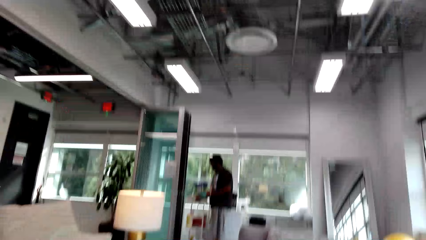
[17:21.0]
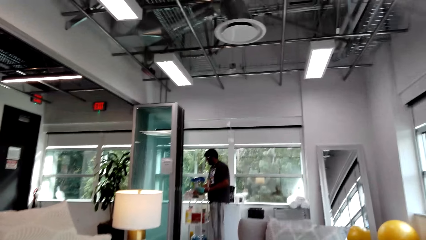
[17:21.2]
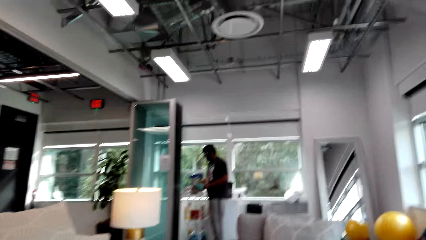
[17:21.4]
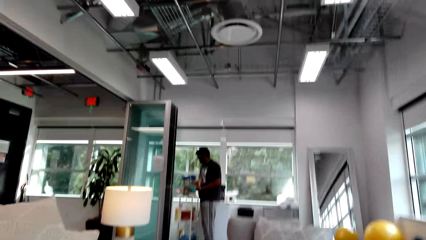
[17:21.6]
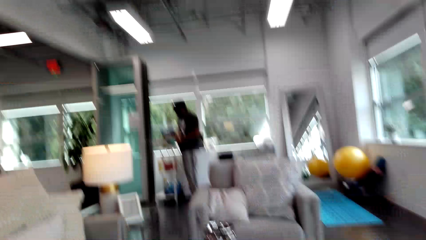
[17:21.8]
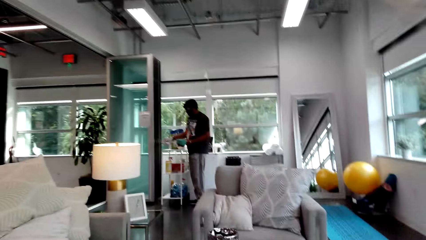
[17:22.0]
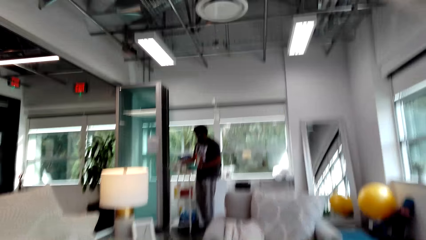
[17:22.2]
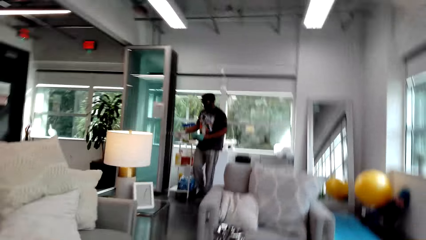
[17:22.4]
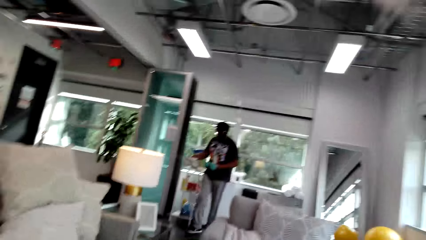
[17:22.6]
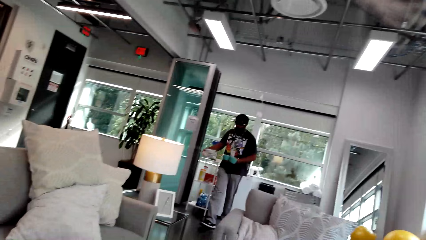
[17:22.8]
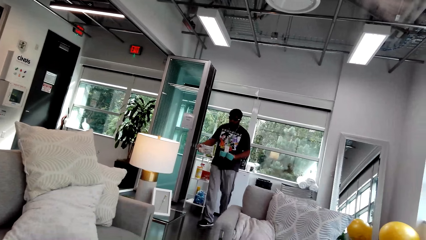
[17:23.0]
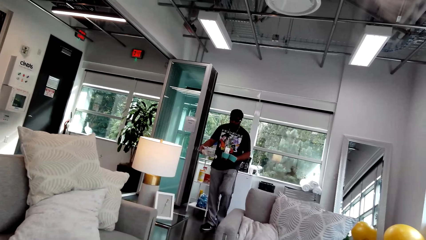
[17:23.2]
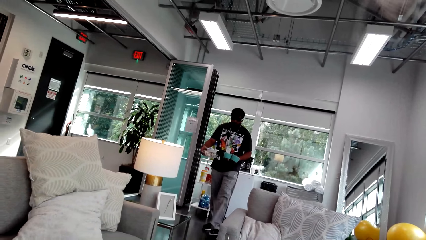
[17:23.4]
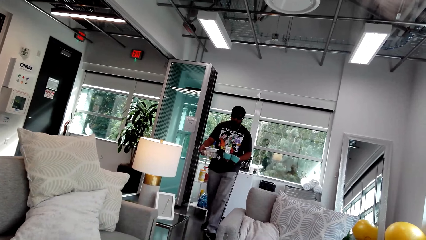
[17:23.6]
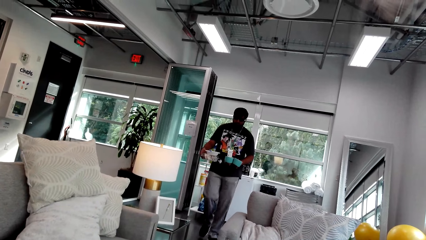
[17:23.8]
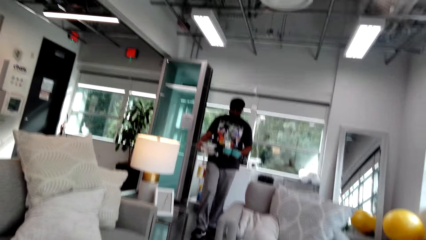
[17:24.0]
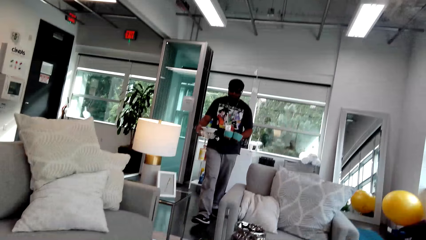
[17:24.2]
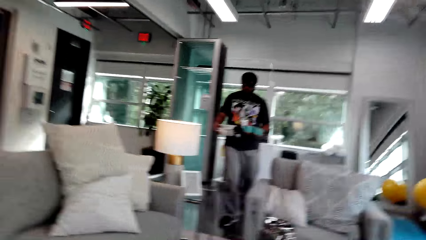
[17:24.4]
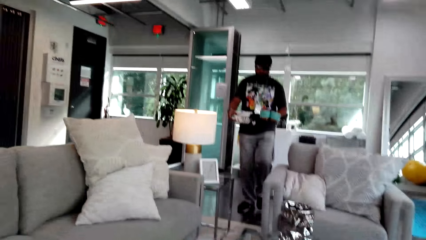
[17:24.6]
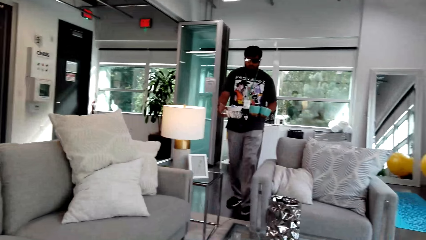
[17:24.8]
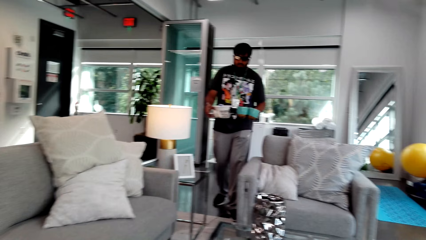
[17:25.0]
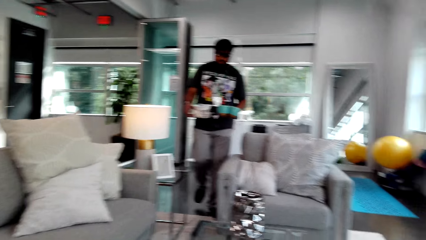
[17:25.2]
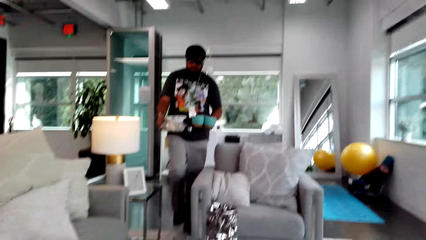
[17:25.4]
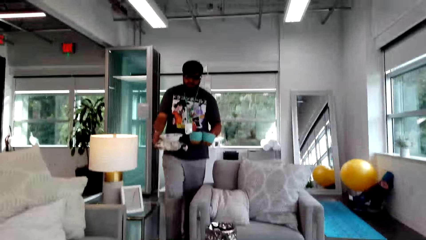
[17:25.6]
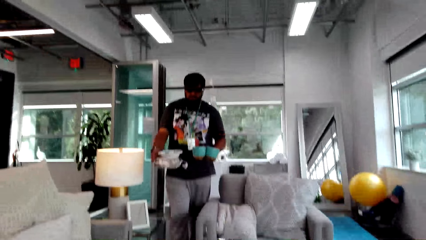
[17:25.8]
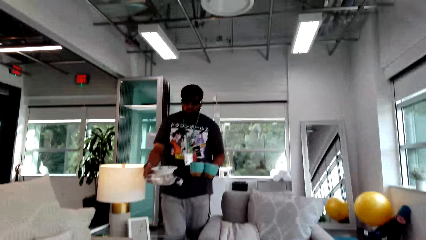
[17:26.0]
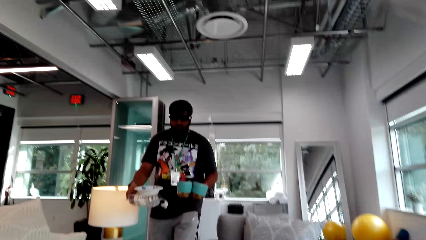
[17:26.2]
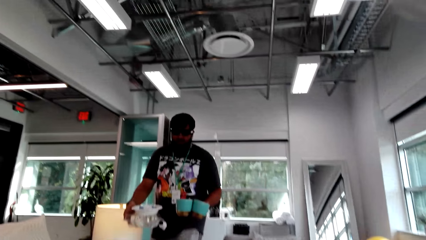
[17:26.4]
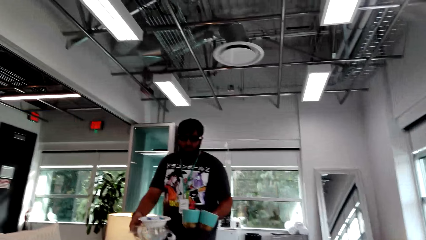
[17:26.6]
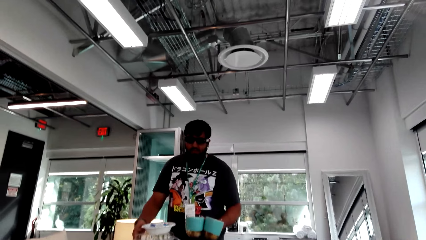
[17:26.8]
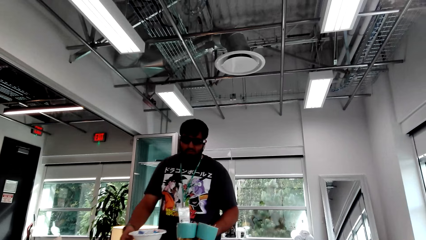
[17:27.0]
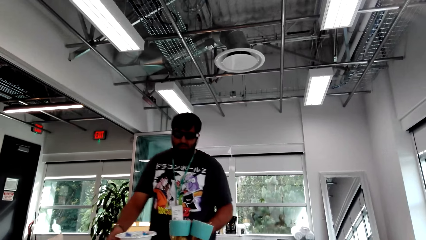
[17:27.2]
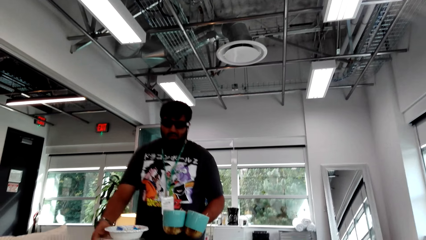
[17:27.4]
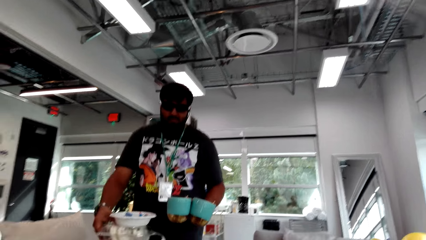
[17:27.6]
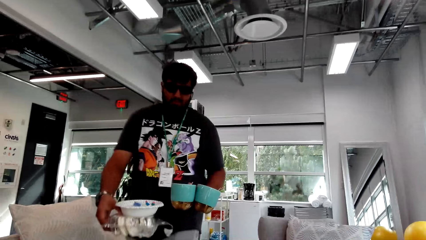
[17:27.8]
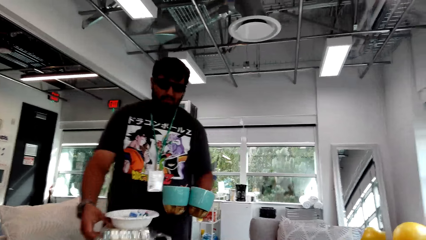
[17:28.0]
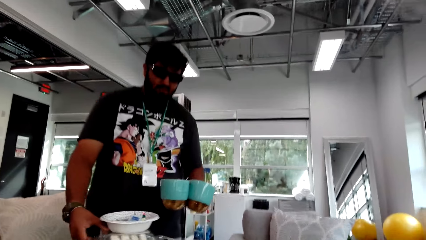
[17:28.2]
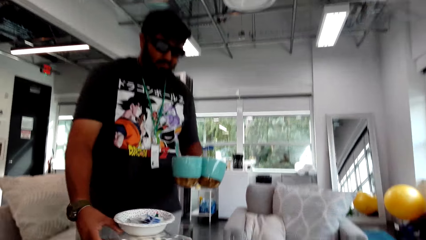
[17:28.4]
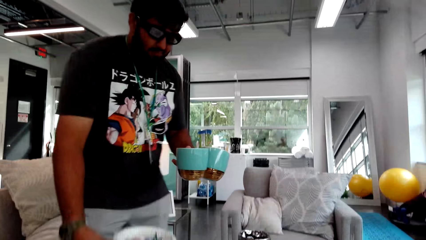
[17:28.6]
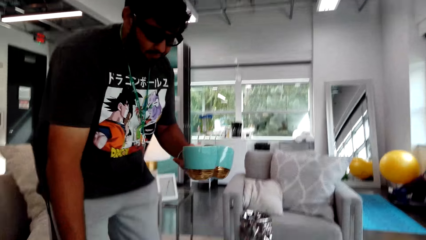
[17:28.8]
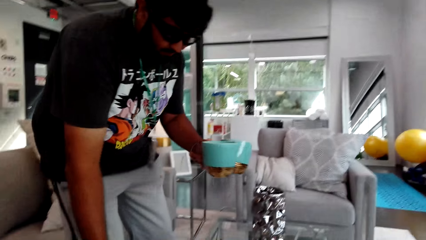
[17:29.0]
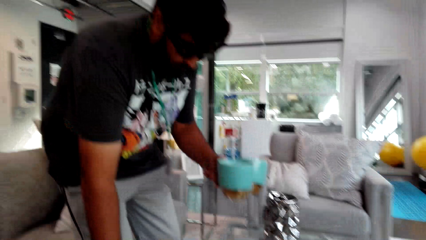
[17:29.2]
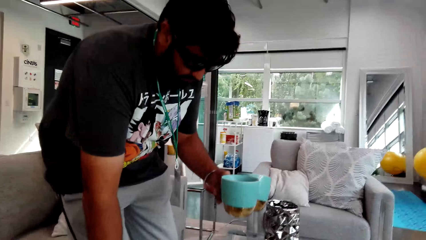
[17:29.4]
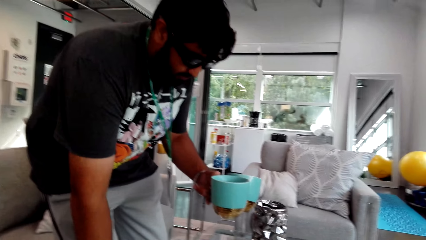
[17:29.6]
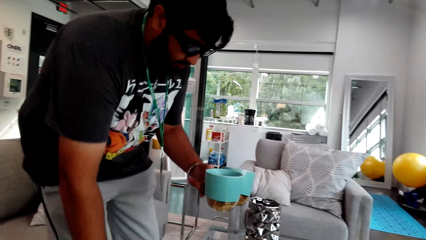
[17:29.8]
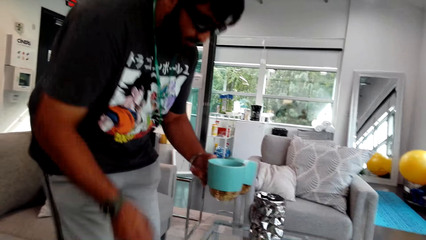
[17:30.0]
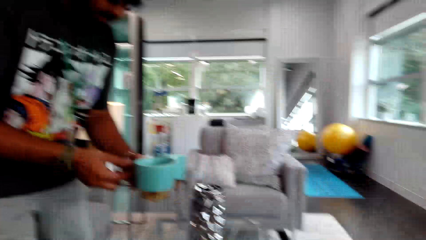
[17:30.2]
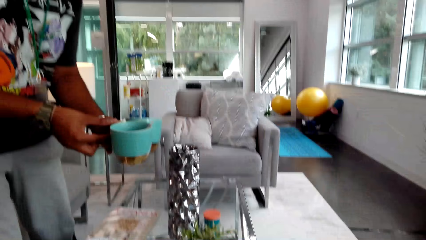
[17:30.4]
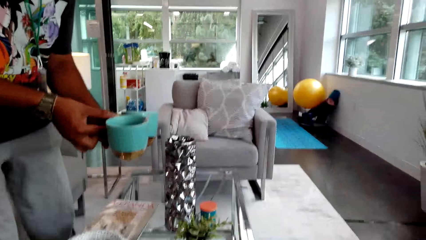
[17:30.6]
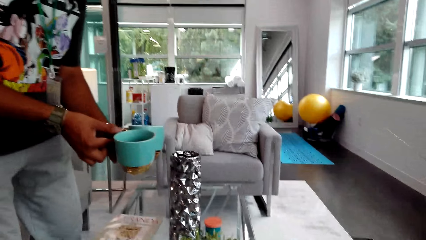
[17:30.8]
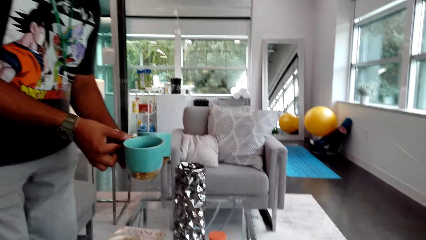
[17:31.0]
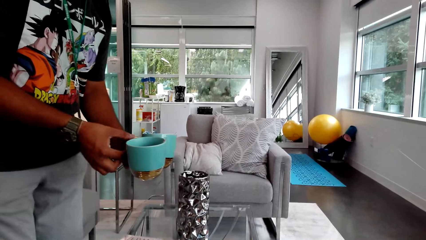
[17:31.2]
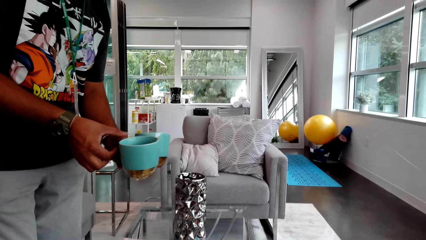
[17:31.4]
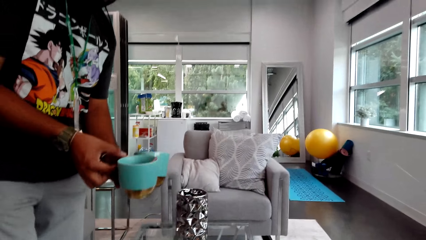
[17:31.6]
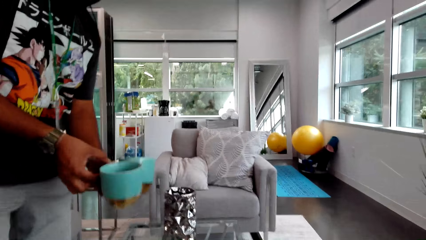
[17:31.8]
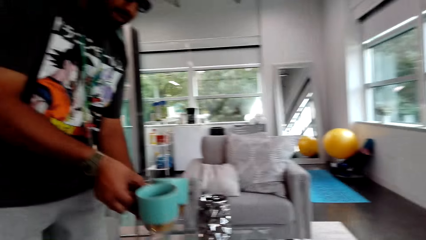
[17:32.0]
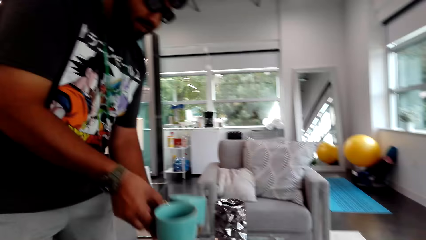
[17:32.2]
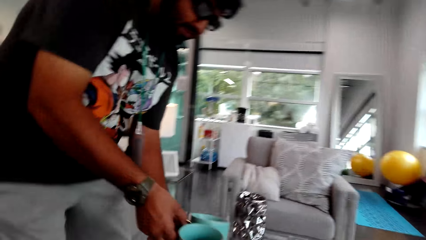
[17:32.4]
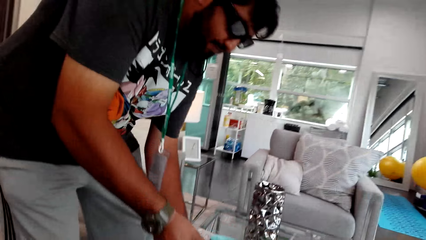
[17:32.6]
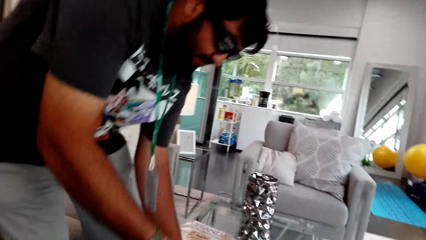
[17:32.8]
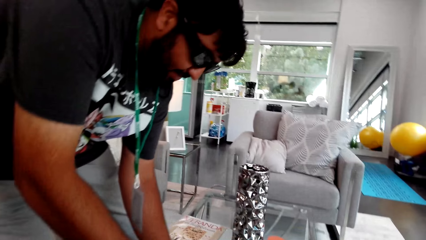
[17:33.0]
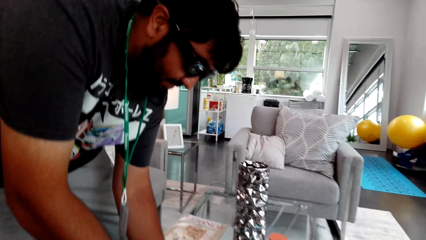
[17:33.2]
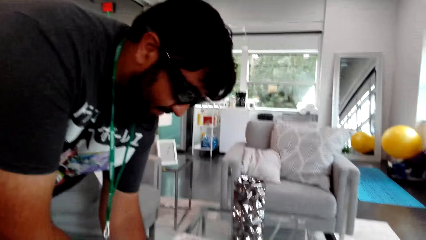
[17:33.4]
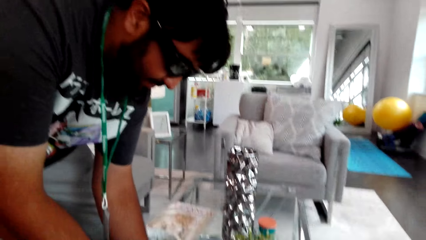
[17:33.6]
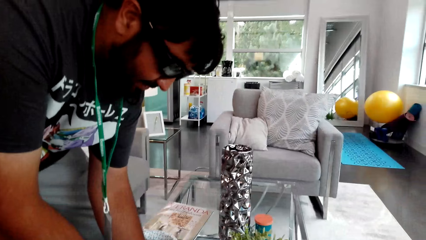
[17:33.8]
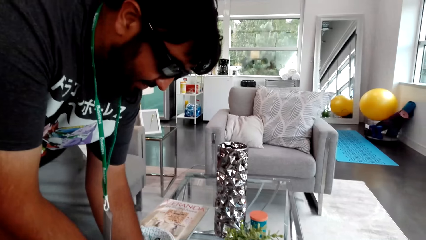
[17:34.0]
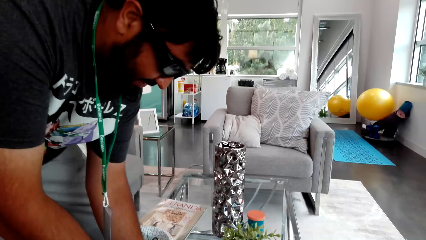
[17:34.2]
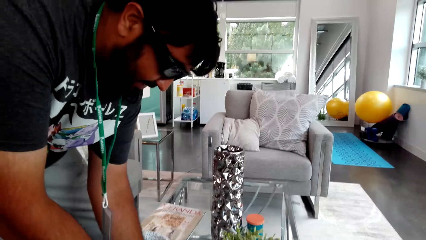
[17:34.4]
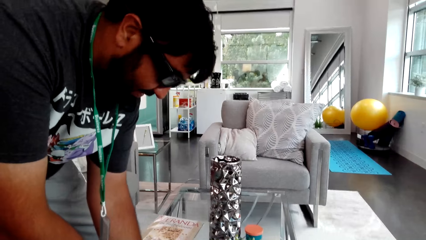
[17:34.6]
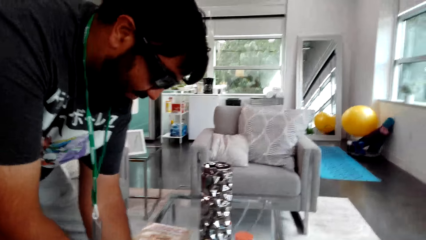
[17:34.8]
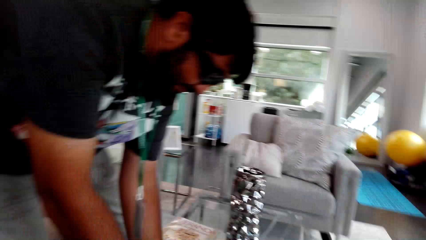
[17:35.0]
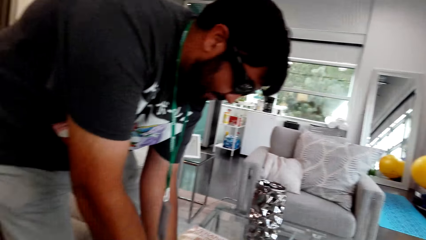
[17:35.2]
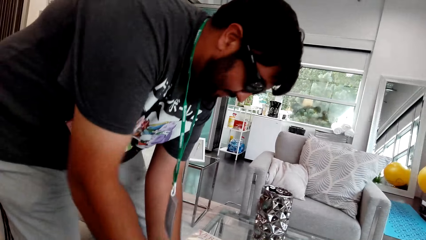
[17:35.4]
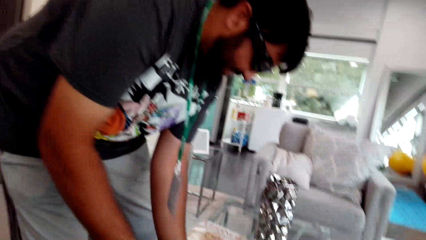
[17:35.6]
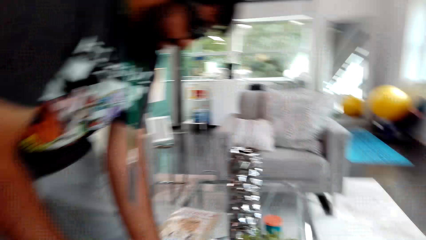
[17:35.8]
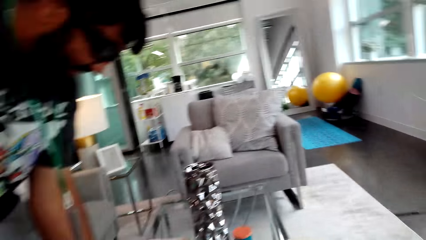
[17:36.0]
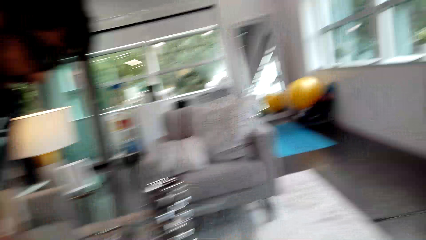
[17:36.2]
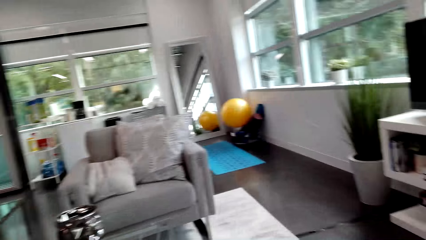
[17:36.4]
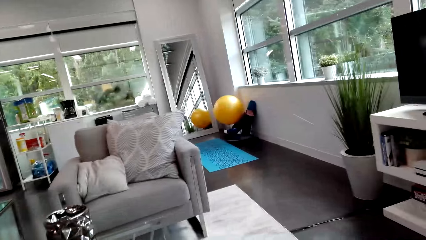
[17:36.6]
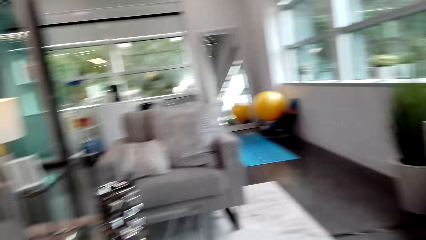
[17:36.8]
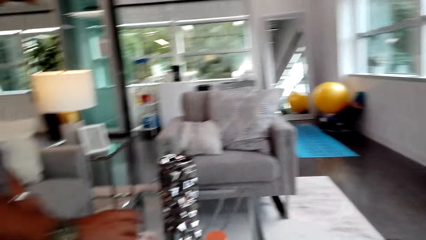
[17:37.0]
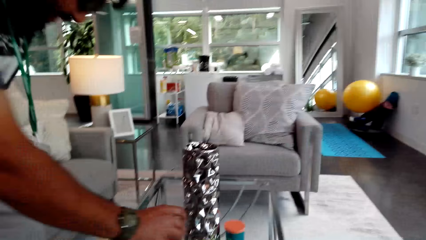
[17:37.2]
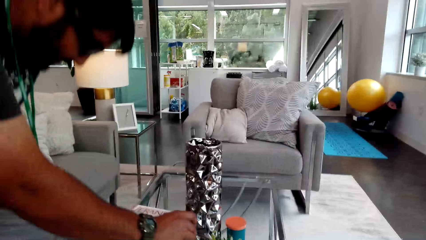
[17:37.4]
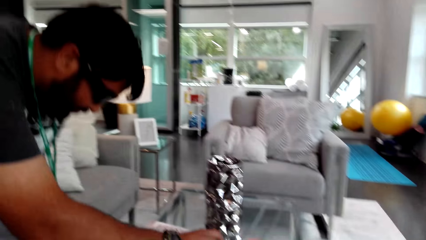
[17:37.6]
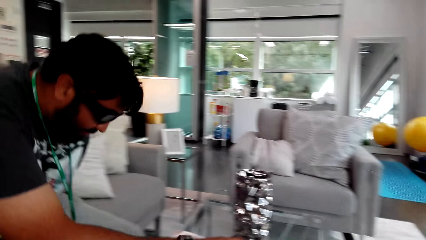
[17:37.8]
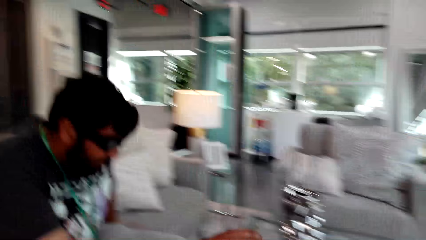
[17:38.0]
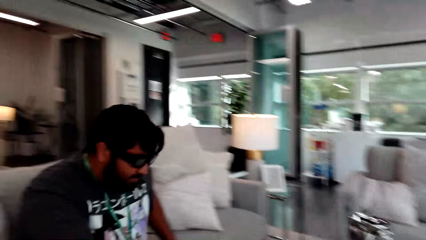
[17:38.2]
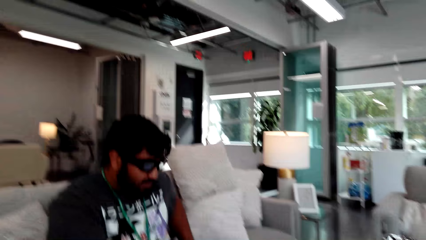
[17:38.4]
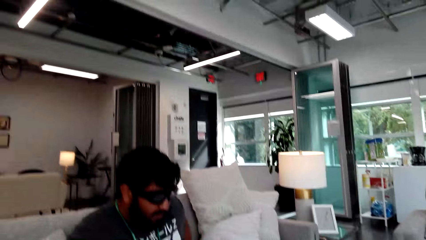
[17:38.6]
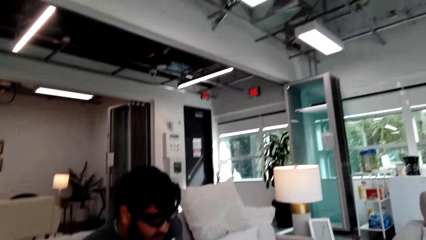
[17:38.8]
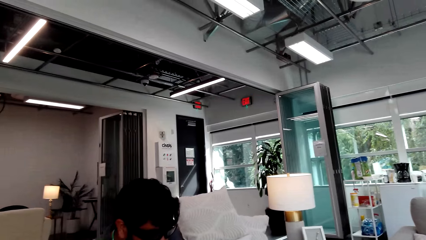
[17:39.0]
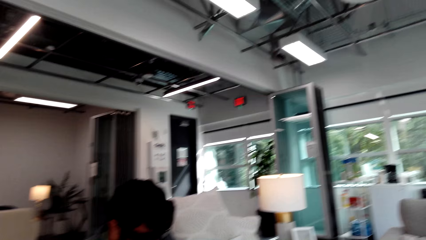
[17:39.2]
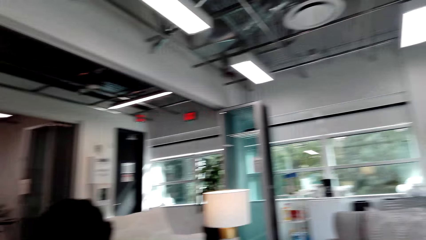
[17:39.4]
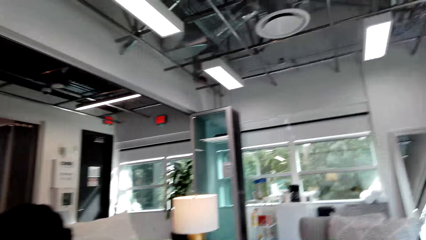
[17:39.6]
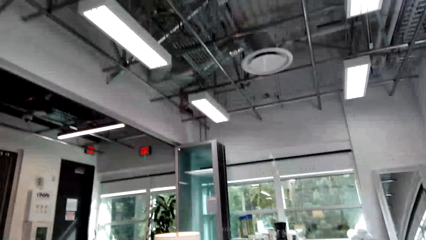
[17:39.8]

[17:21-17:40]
The camera wearer talks to the man. The man carries cups and plates. The man walks, holds a plate on his right hand, holds two cups on his left hand, talks to the camera wearer and walks. The camera wearer talks to the man. They talk to the man again. The man puts the plate on the table with his right hand. The man puts the cups on the table. The camera wearer talks to the man. The man talks to the camera wearer. The man talks to the camera wearer again and sits on the sofa.
